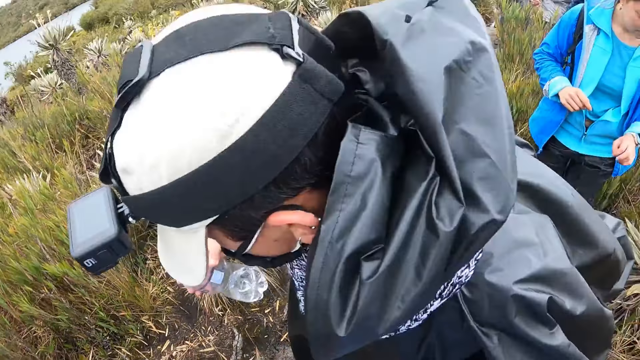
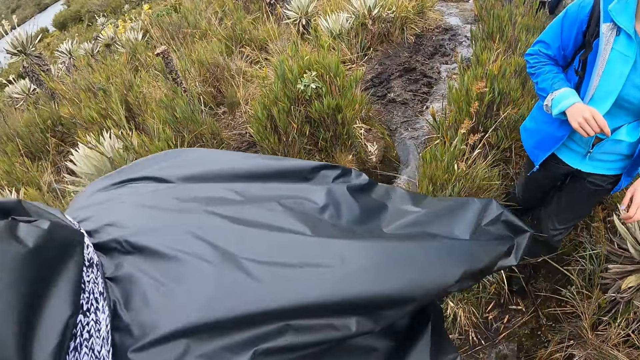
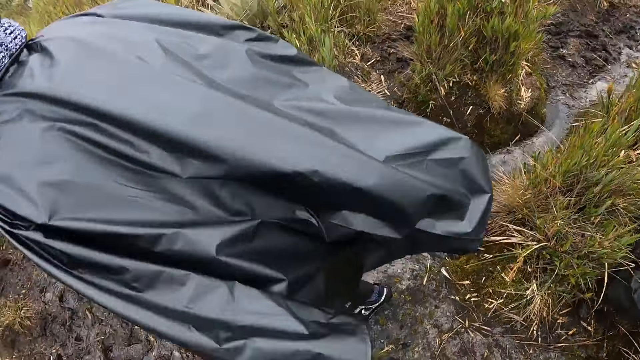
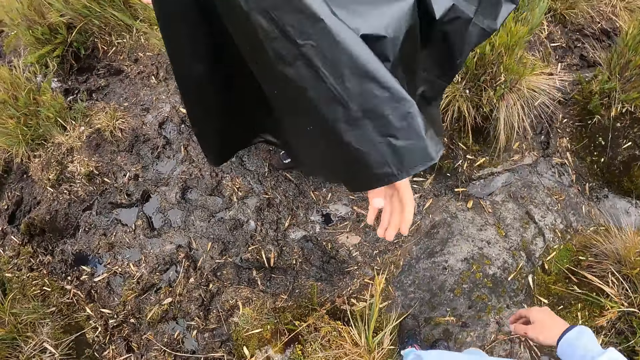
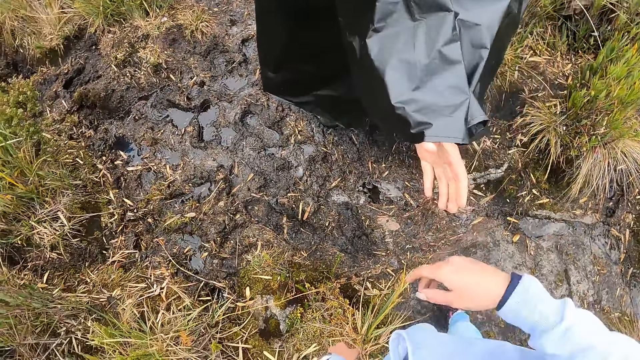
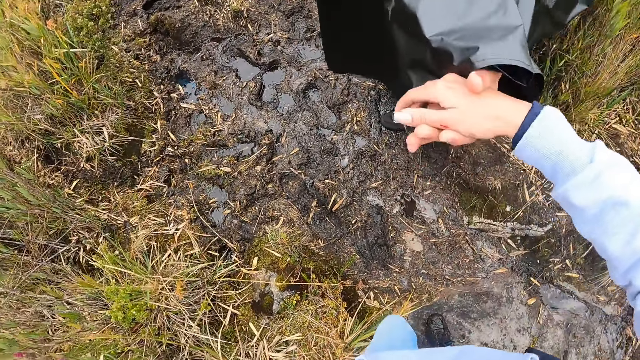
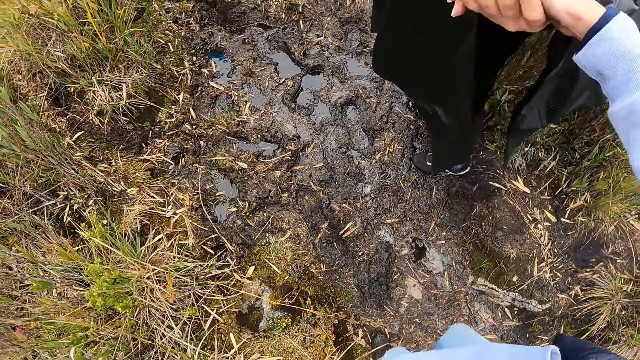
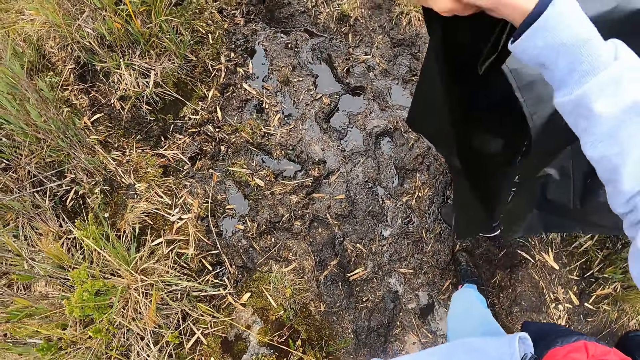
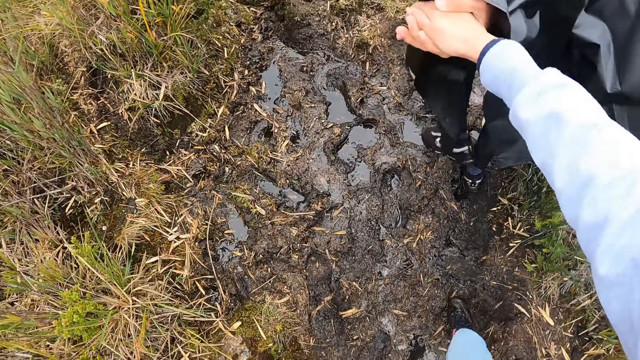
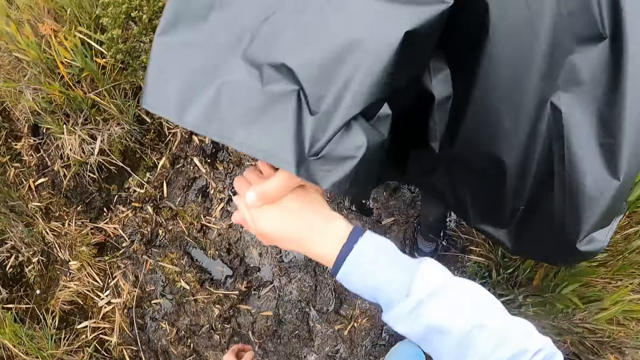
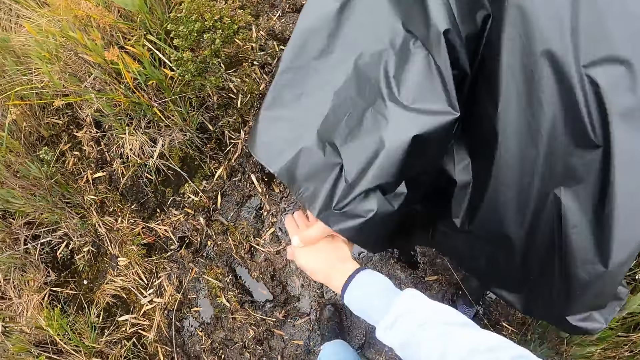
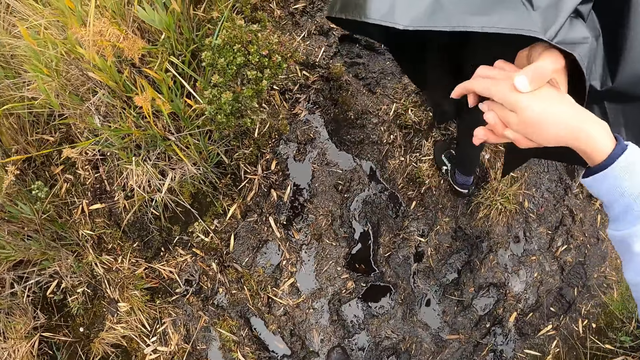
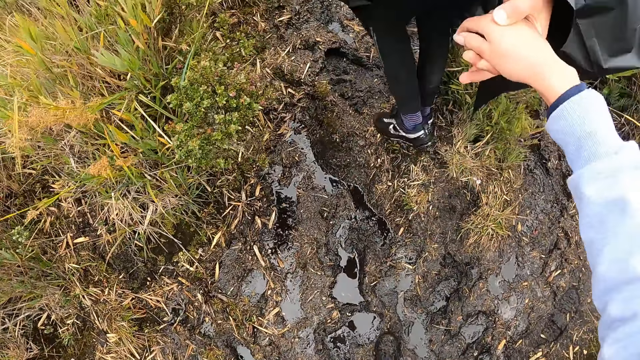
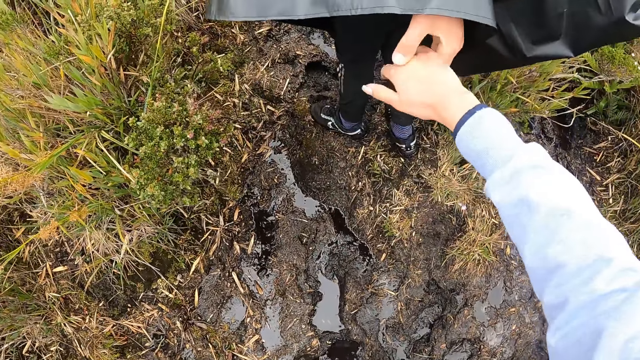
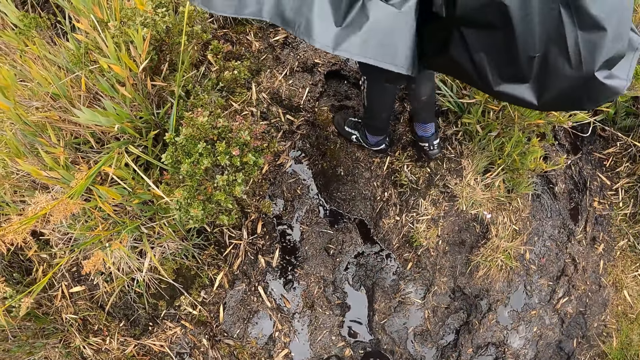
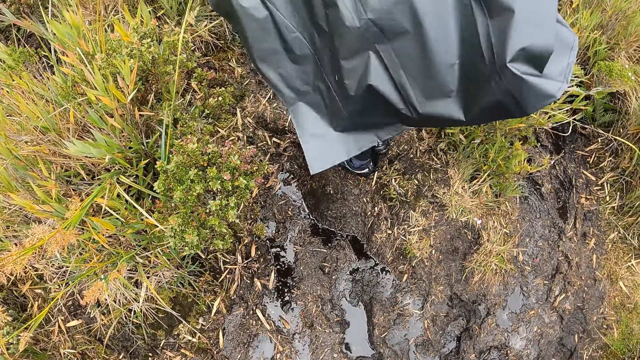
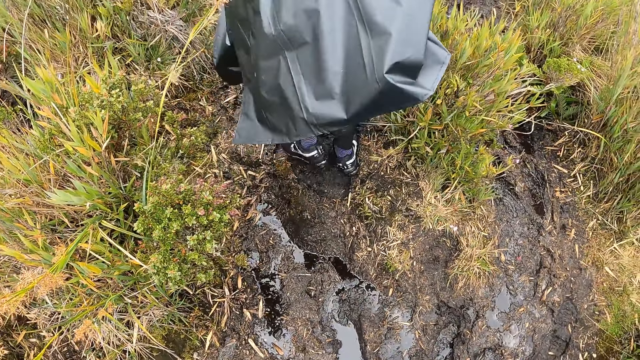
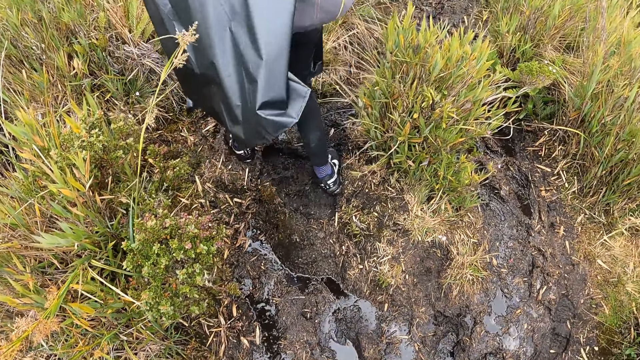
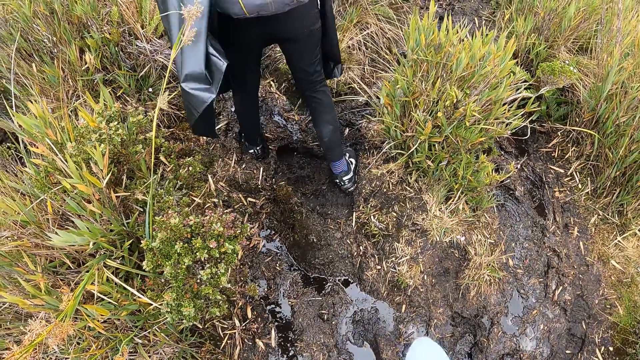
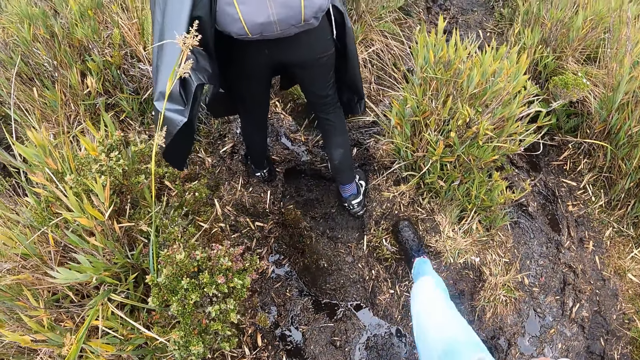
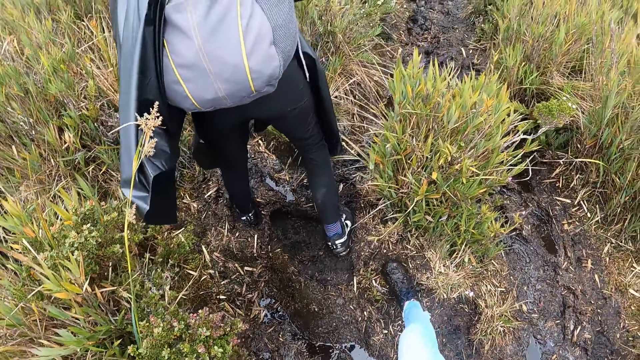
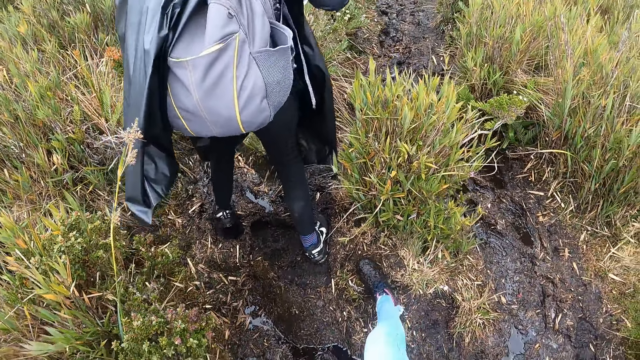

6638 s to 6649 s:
The man walks past the camera wearer. The camera wearer places her right hand on the left hand of the man. She holds hands with the man. She walks up the hill with the man. She releases her right hand from the left hand of the man.

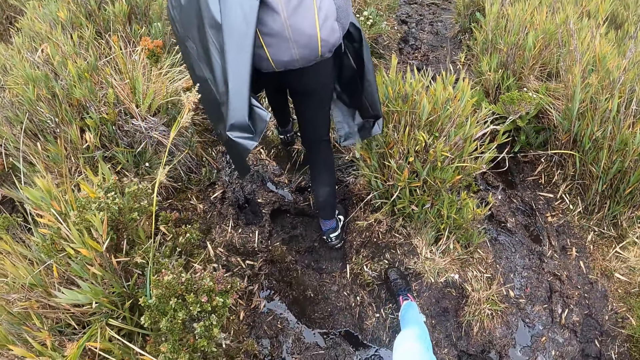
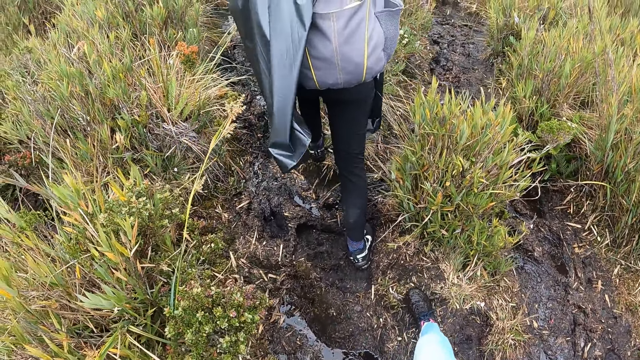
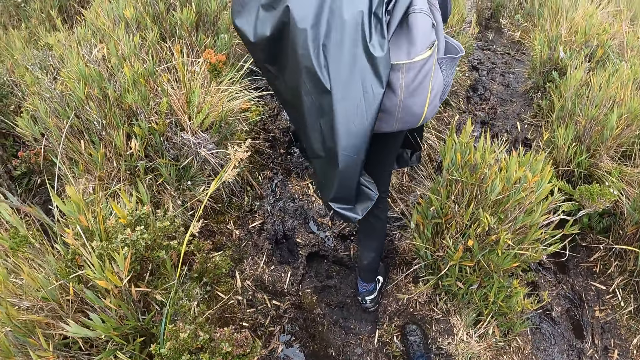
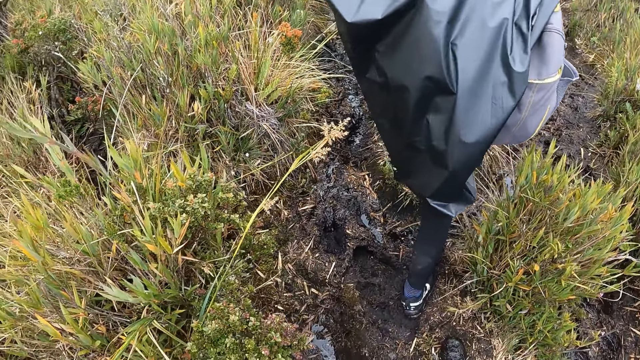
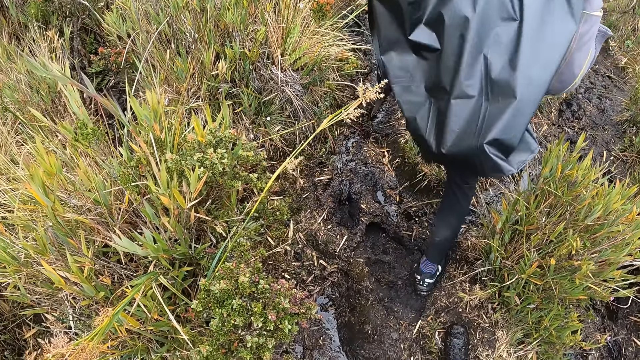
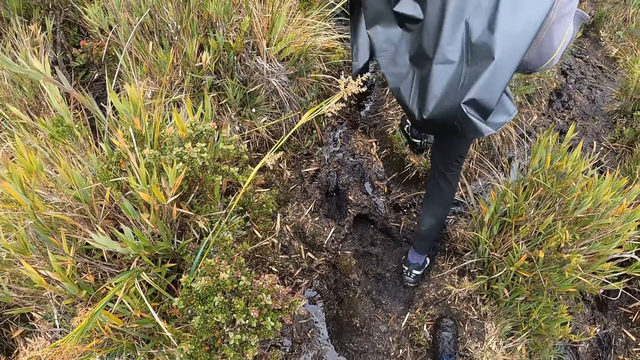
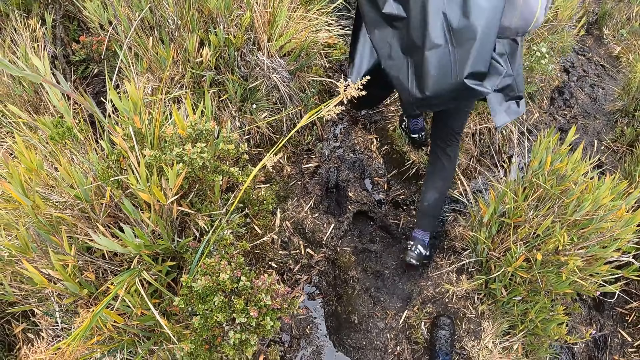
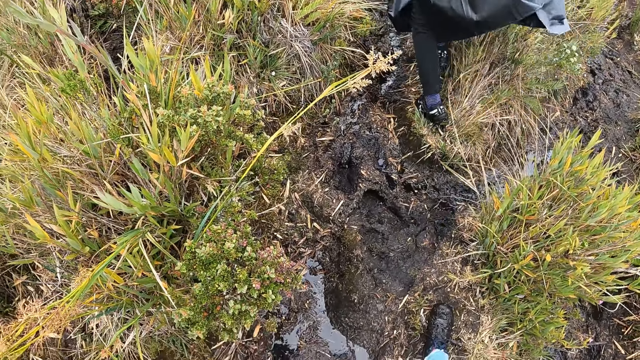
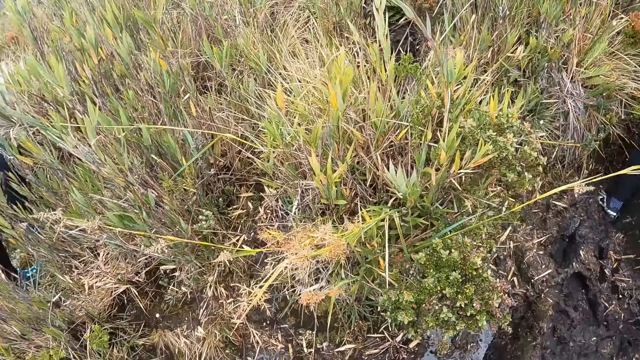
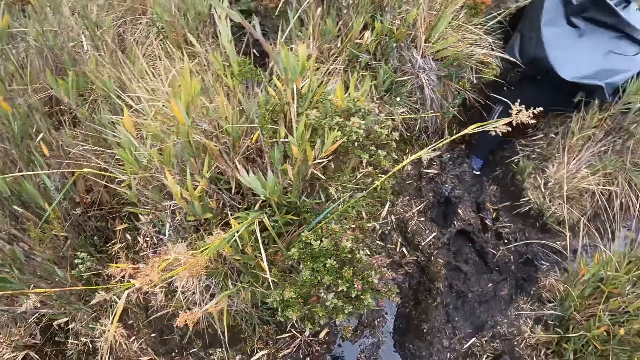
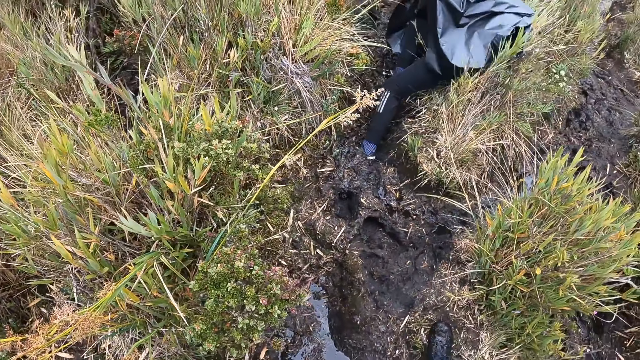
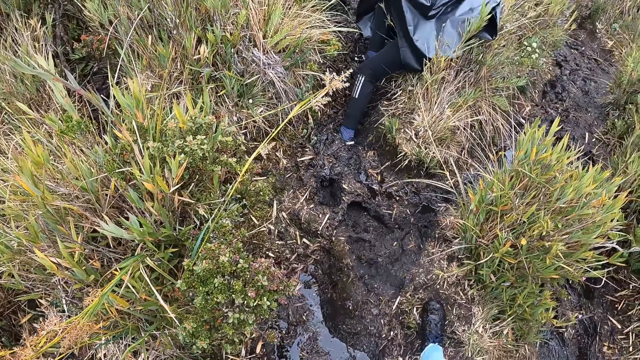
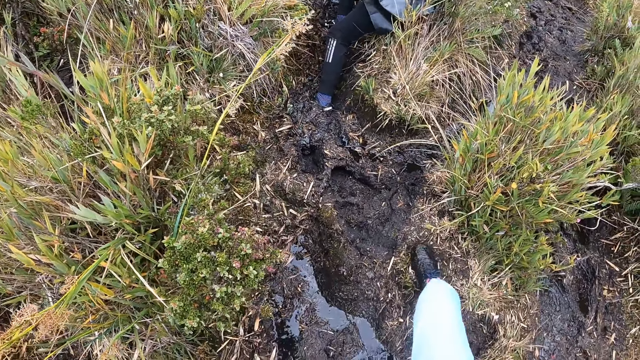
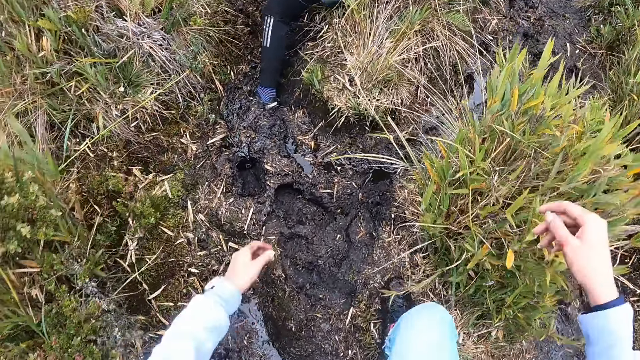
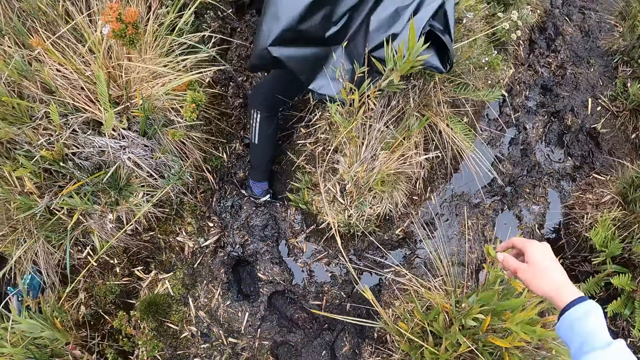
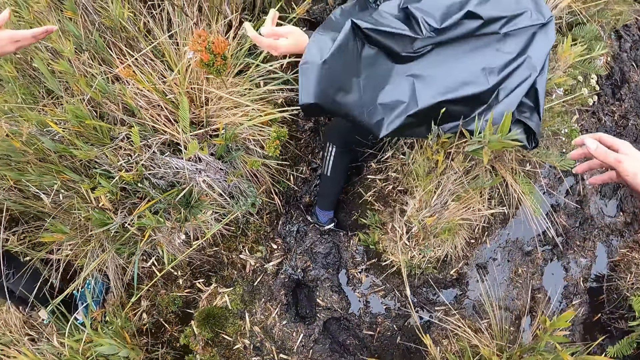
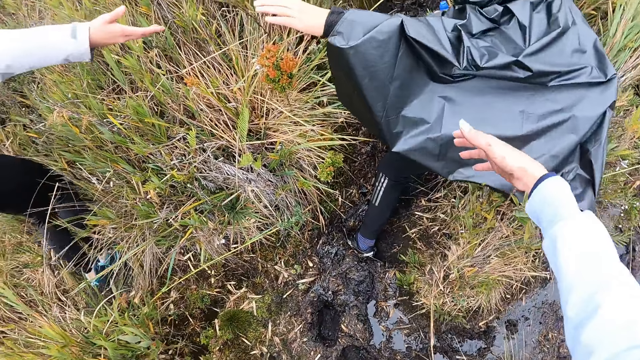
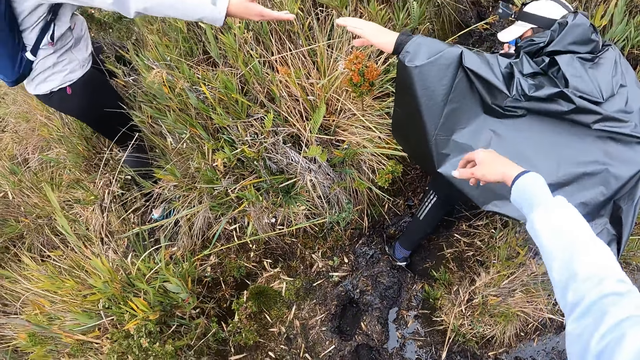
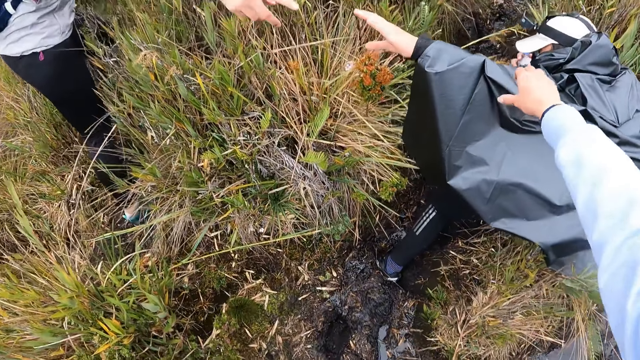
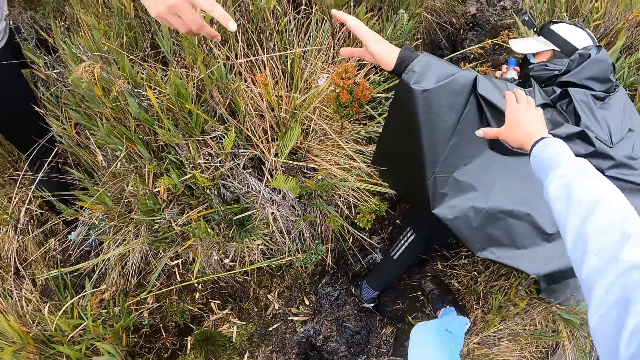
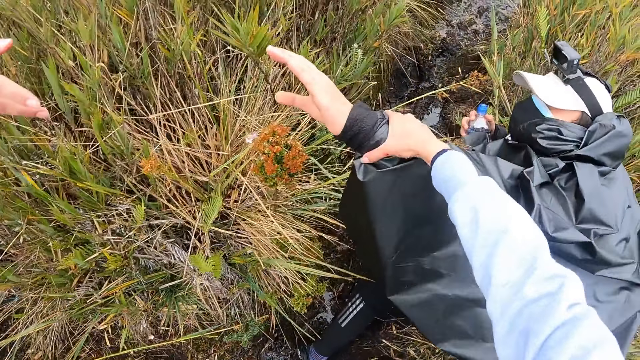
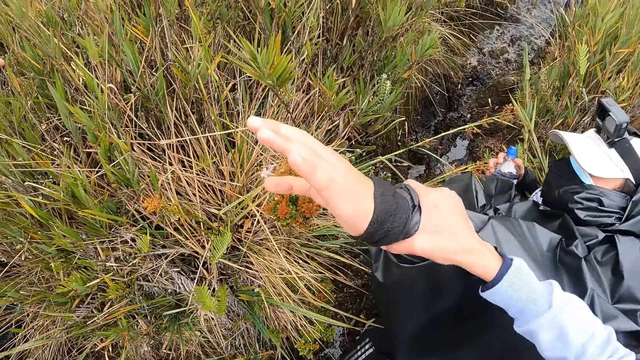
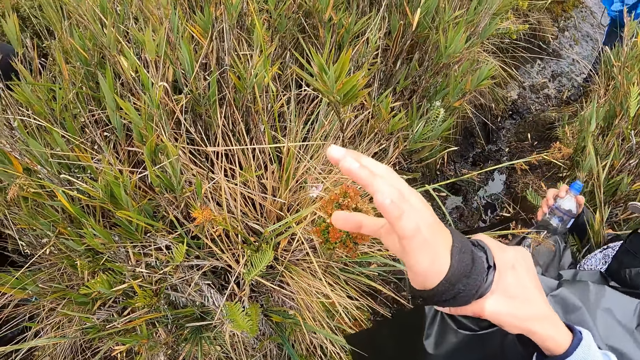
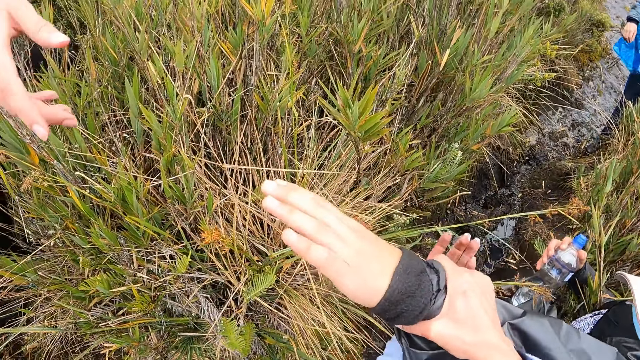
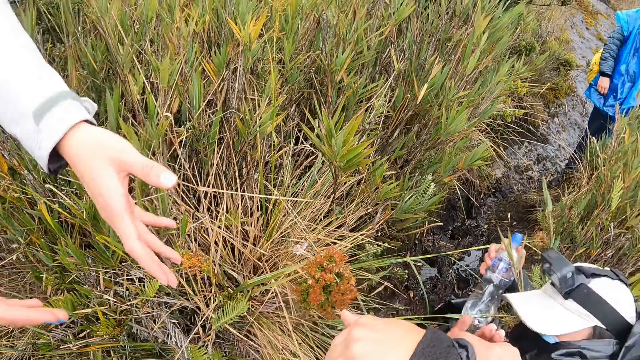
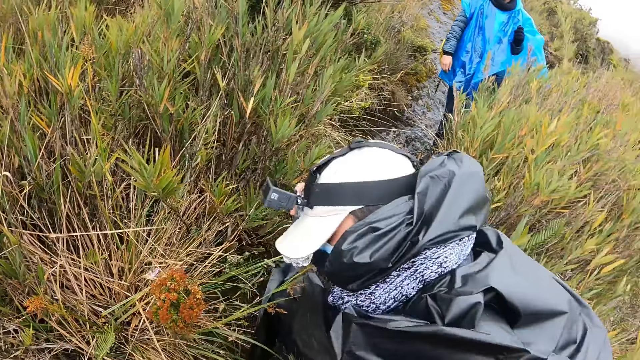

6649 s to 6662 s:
The man walks up the hill. The camera wearer walks on a muddy path. The man slips on the ground. The camera wearer walks up the hill. She stretches her right hand towards the man. A woman stretches her right hand towards the man. The man stretches his hand towards the woman. The camera wearer grabs the left hand of the man with her right hand. She pulls the left hand of the man with both hands.
